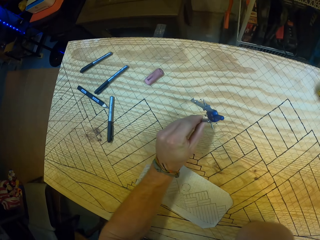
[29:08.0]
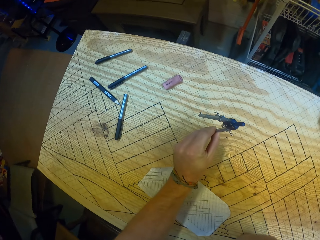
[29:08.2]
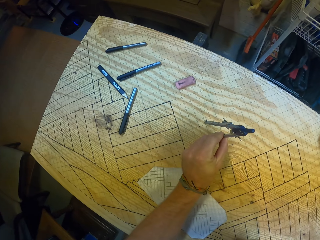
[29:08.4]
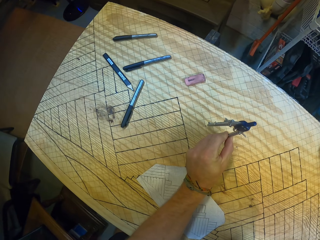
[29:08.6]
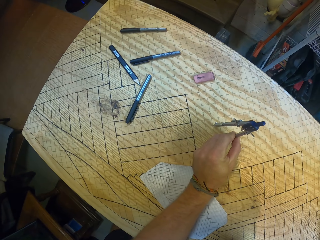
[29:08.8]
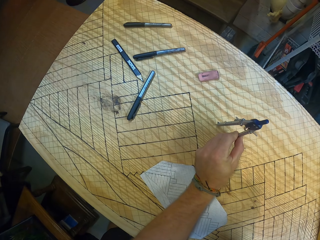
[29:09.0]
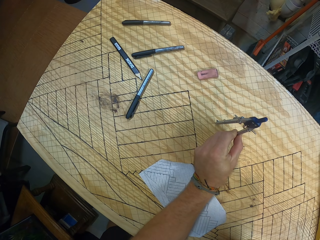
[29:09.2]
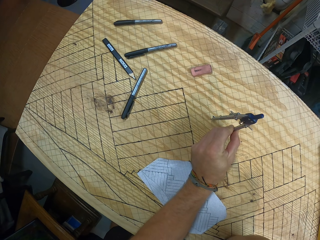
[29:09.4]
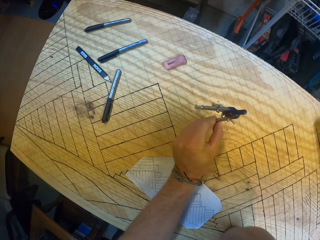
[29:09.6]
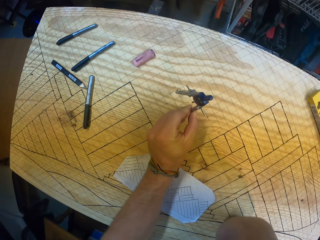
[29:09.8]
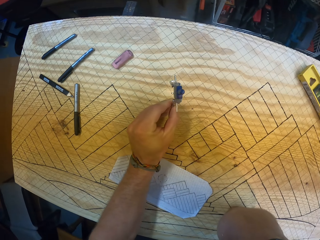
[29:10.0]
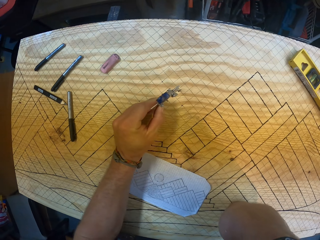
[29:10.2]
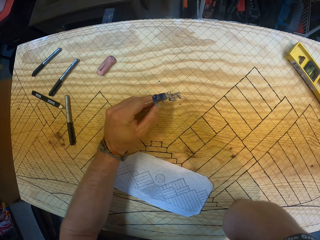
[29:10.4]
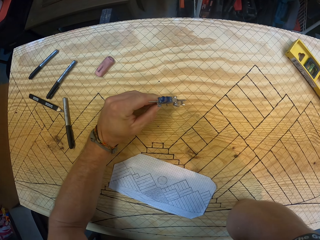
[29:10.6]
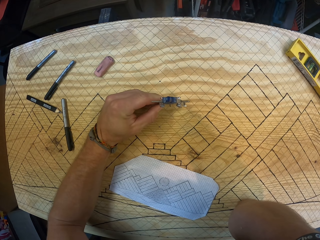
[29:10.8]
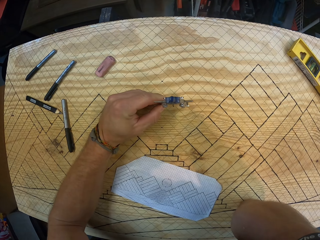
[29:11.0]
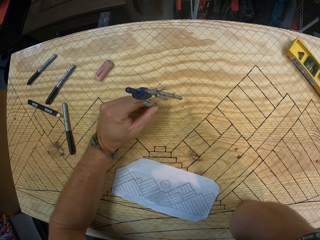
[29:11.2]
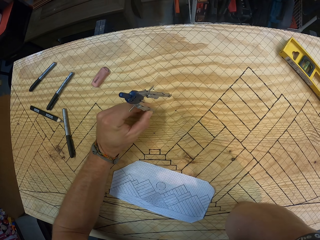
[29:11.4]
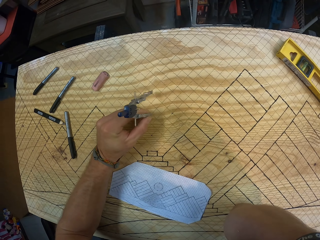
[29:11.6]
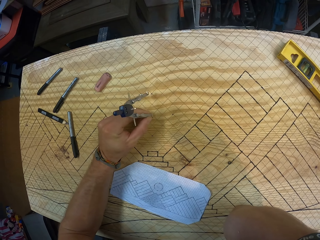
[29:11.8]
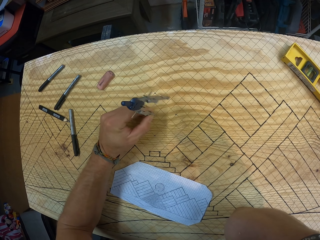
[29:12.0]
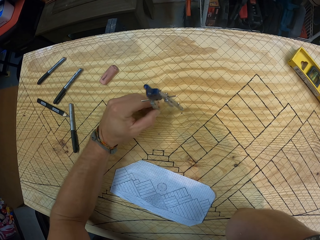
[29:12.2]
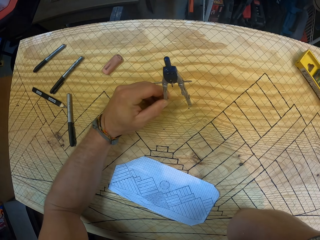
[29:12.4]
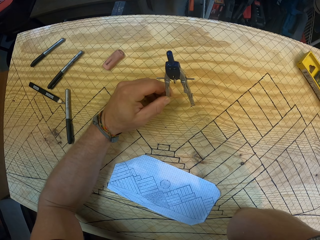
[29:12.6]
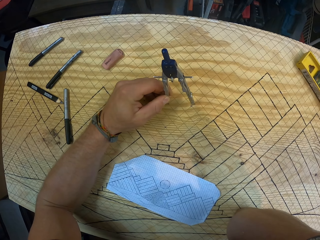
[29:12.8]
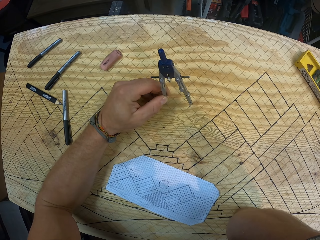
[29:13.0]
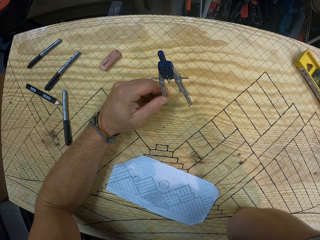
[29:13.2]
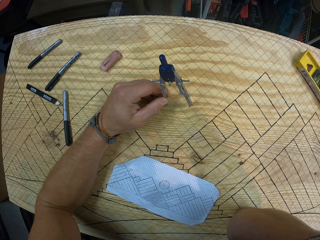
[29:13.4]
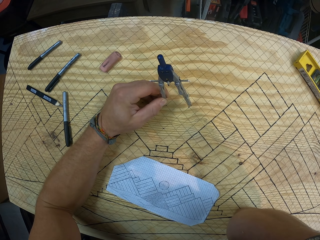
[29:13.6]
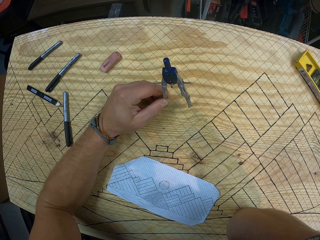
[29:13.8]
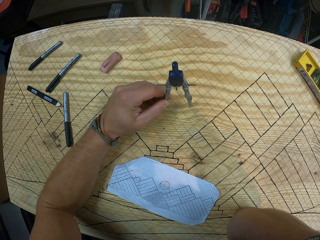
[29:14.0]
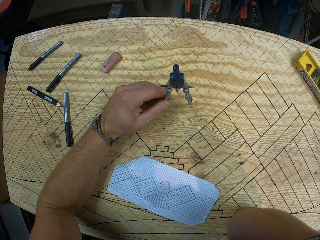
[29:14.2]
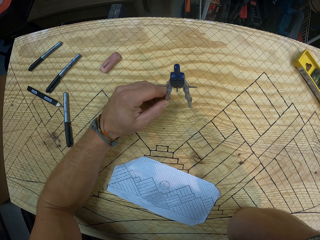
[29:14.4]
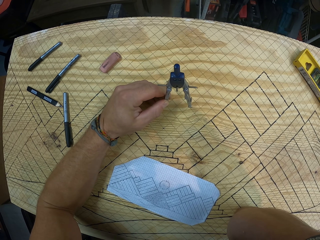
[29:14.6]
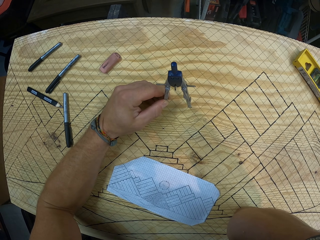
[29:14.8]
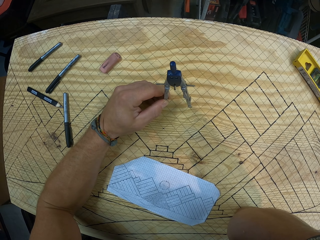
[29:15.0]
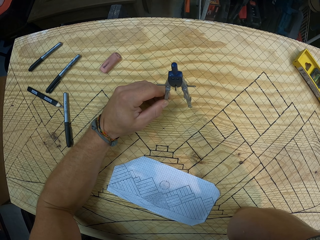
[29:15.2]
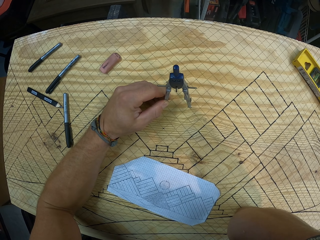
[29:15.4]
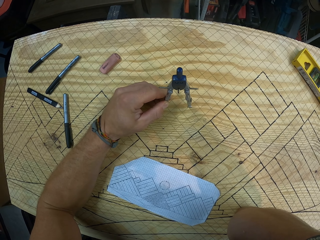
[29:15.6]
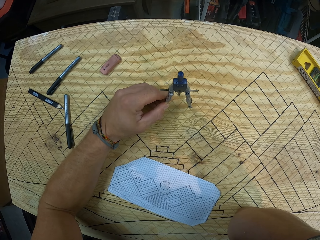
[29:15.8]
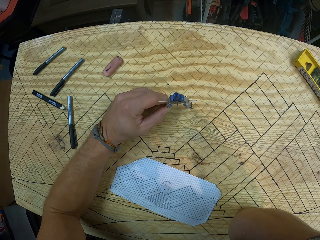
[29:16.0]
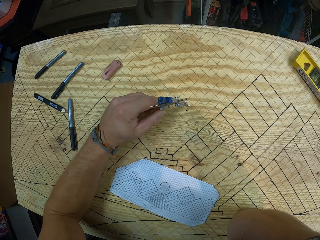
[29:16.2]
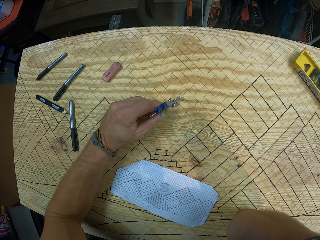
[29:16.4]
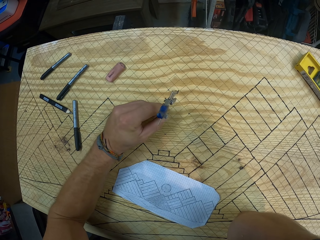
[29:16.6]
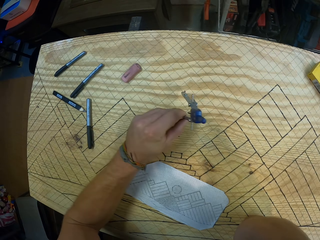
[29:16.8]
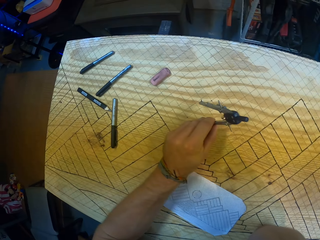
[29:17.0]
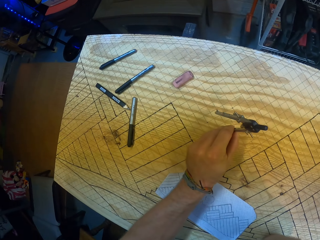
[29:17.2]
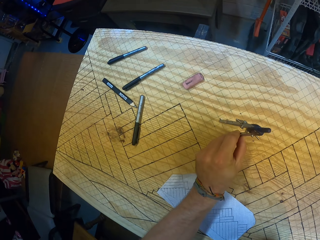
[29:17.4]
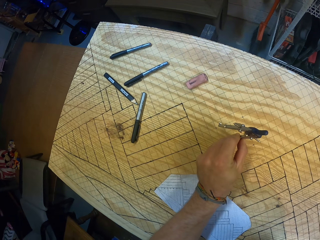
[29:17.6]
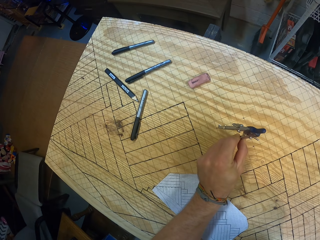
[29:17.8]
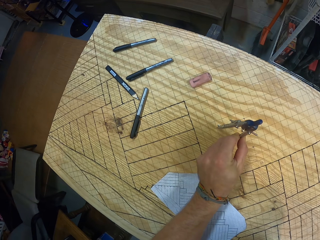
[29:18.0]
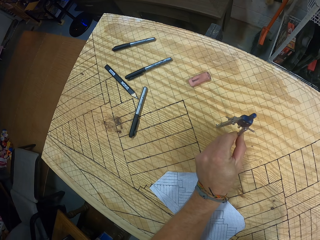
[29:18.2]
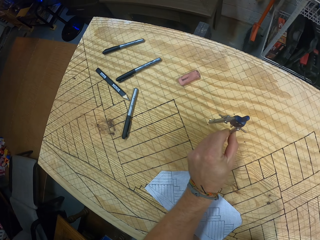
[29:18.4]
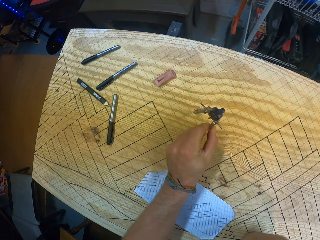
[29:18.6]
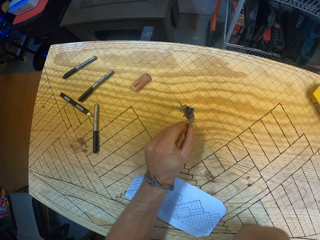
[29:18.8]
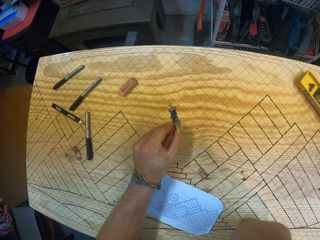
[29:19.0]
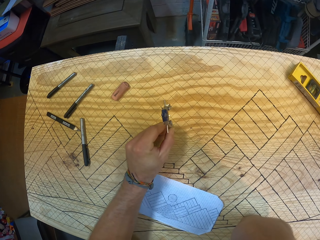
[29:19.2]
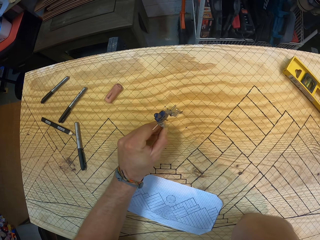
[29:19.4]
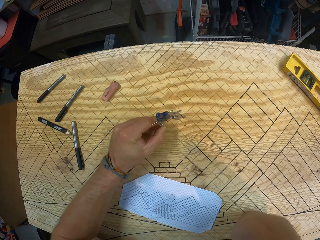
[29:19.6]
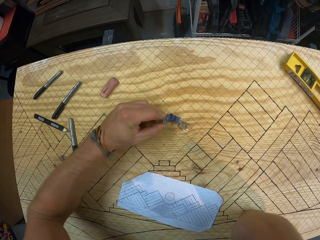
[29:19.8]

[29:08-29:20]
The camera wearer draws a circle by joining the dots.

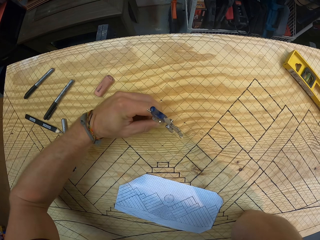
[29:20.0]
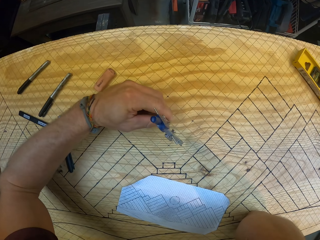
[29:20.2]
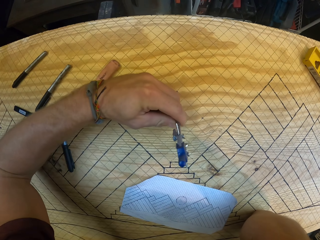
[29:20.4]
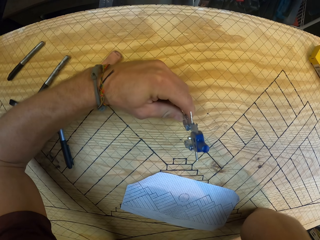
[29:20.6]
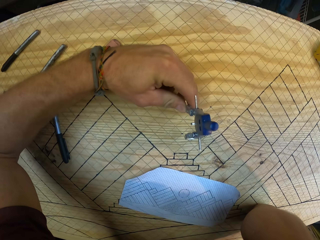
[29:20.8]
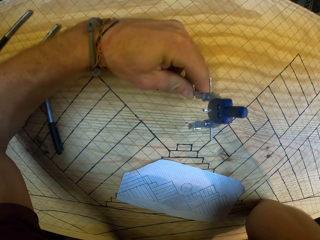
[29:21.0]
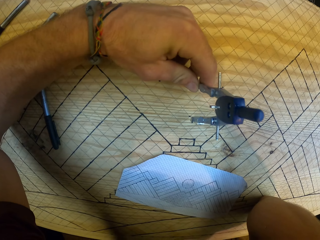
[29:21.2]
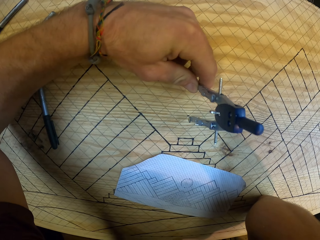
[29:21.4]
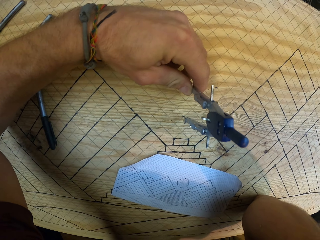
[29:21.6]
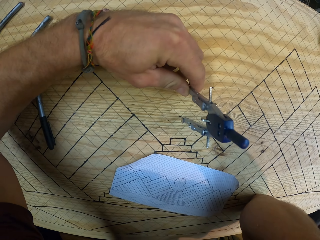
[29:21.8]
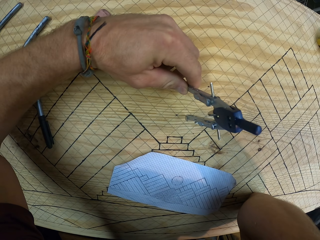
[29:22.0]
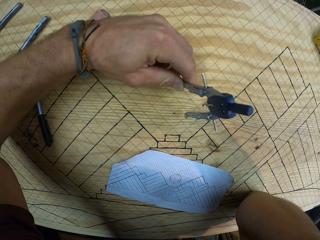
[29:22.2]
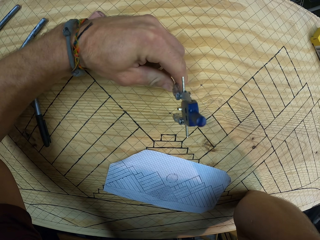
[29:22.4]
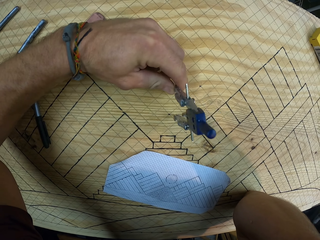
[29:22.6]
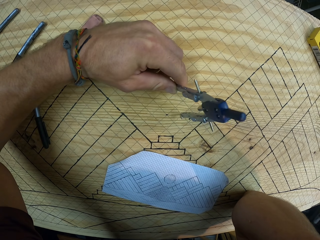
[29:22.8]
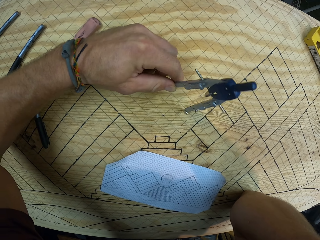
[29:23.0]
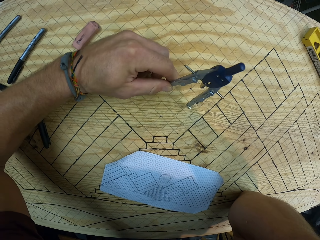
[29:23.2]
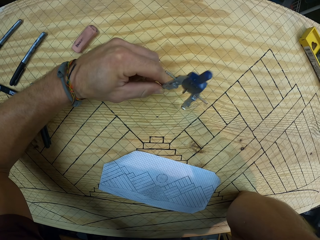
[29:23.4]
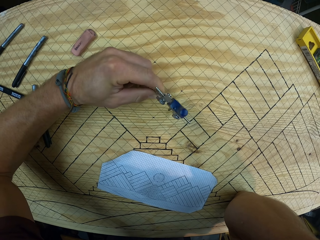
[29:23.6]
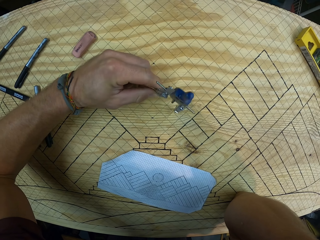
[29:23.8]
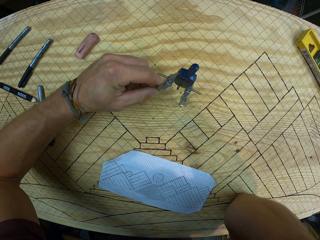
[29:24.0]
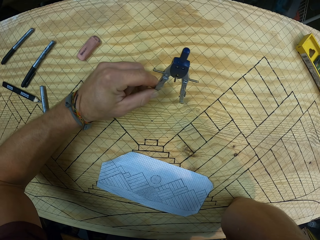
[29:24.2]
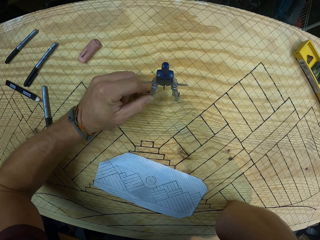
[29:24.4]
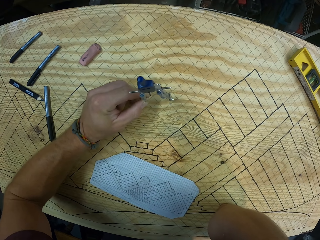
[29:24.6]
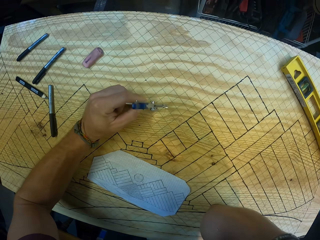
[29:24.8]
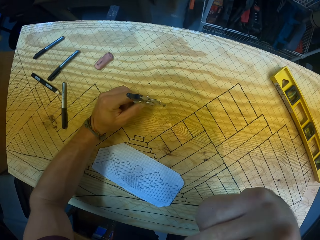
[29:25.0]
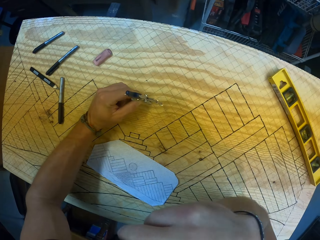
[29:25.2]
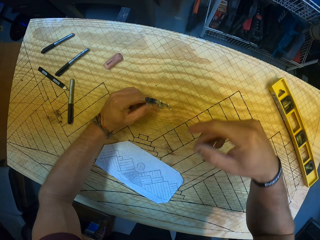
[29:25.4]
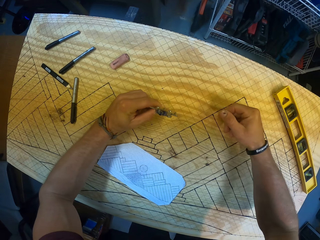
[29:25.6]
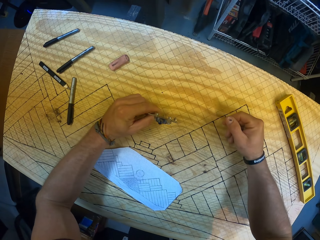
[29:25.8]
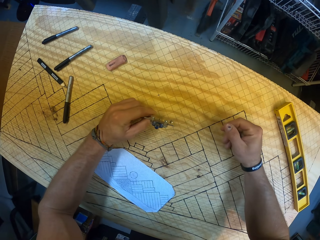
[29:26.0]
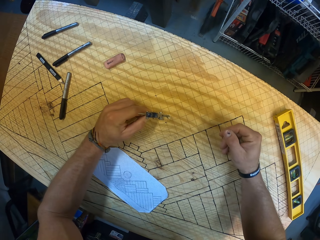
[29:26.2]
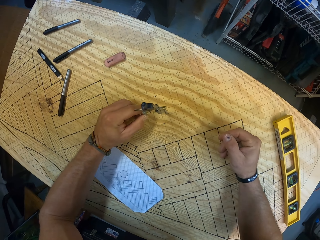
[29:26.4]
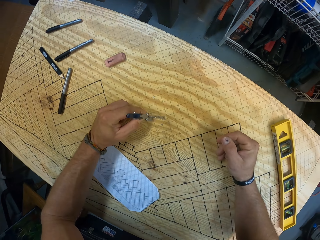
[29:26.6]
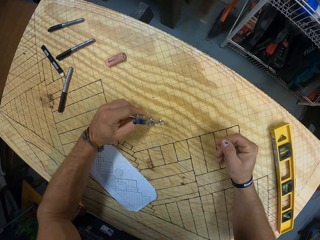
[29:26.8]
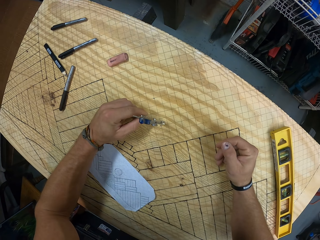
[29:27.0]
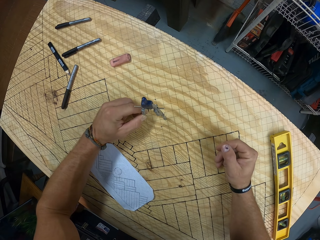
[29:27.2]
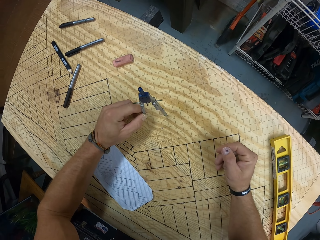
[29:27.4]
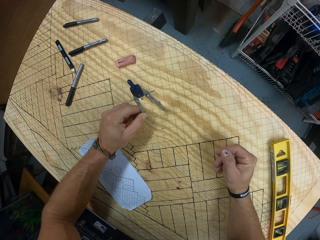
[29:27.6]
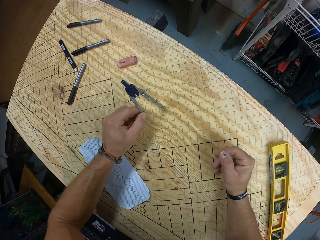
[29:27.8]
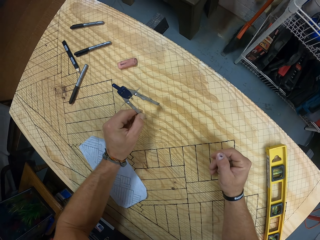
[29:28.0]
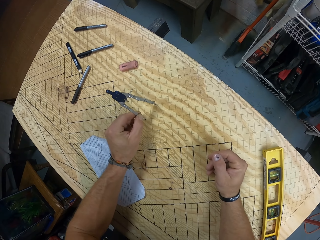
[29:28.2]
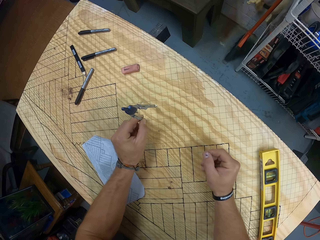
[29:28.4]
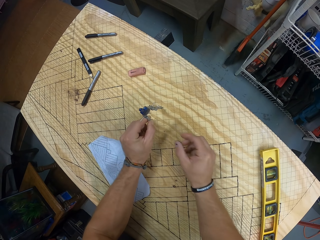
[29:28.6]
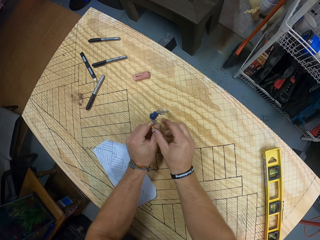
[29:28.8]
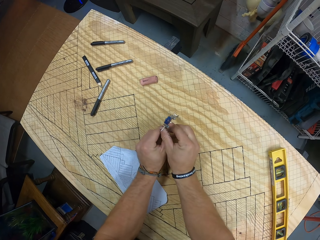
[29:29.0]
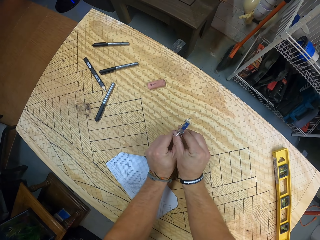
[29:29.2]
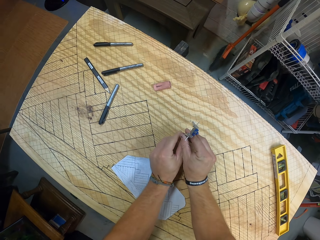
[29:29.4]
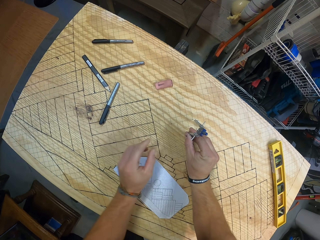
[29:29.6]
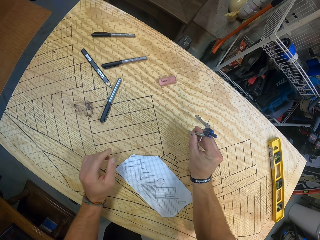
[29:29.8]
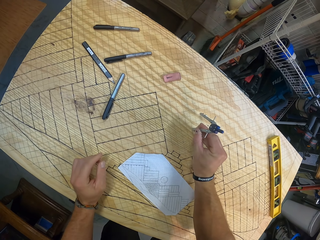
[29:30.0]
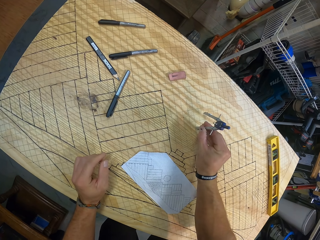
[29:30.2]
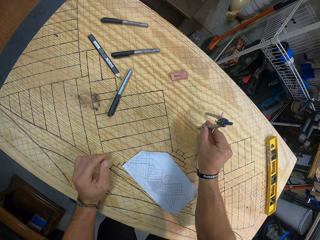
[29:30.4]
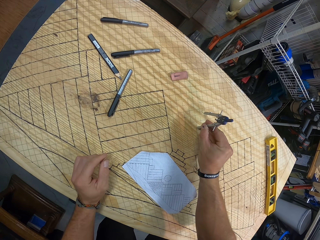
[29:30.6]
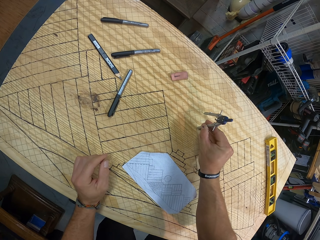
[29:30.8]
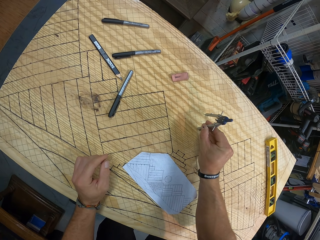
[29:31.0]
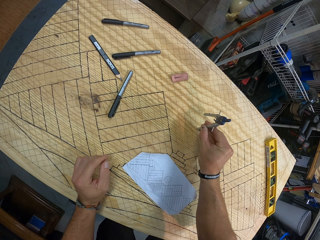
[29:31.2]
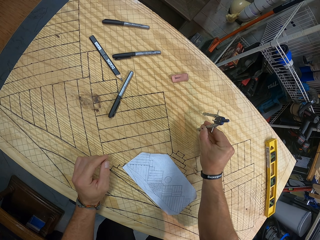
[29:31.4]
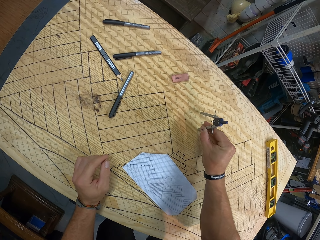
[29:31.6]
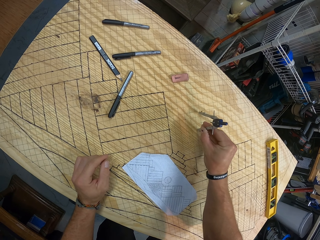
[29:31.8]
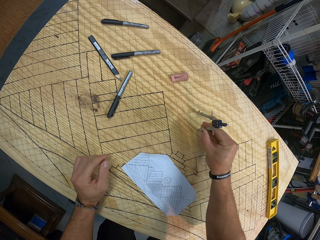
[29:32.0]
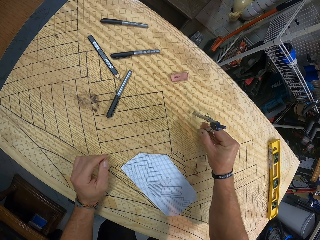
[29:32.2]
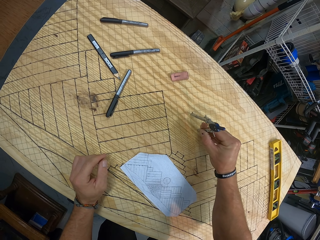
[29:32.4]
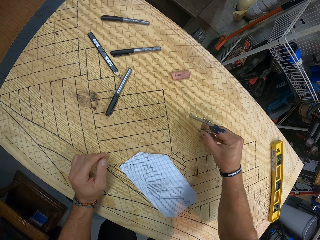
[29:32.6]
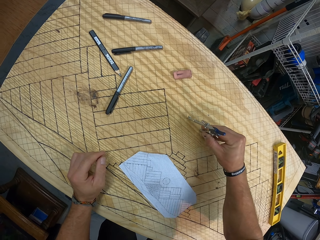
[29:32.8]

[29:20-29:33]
The camera wearer draws a circle on the gridded wooden board with the compass in his left hand. He passes the compass from his left hand to his right hand. He draws the circle on the gridded wooden board with the compass in his right hand.
